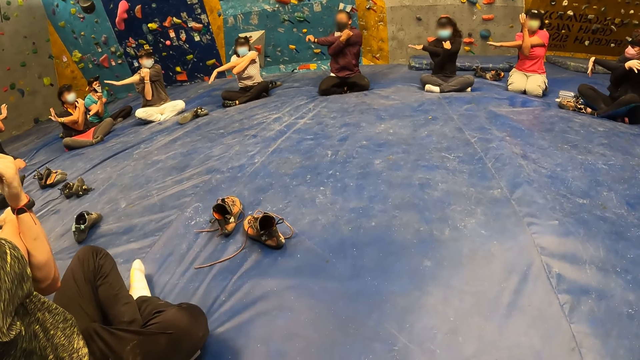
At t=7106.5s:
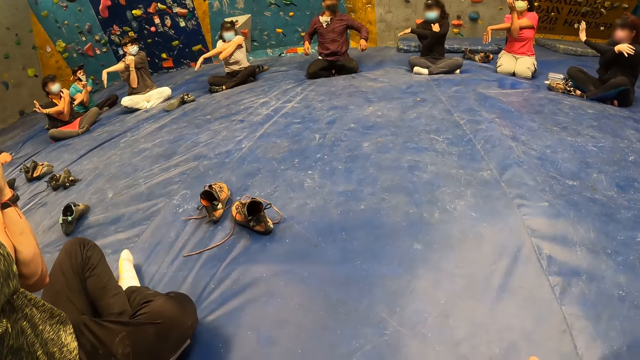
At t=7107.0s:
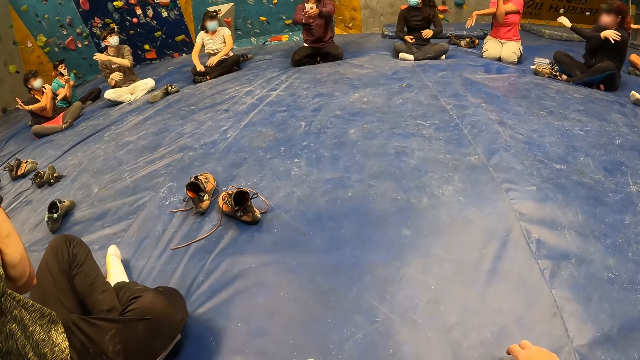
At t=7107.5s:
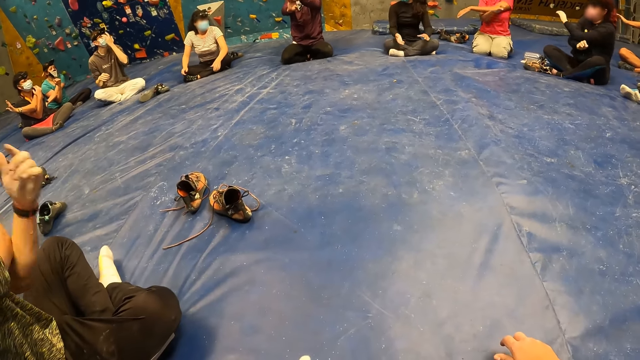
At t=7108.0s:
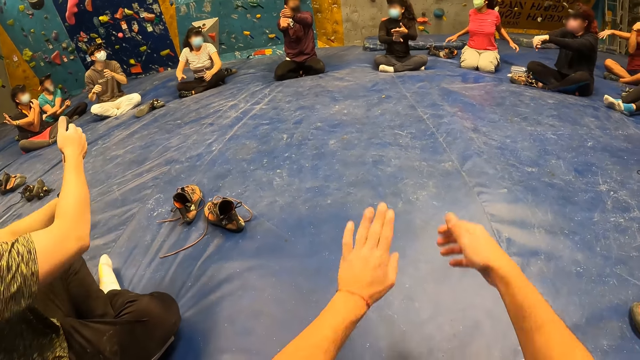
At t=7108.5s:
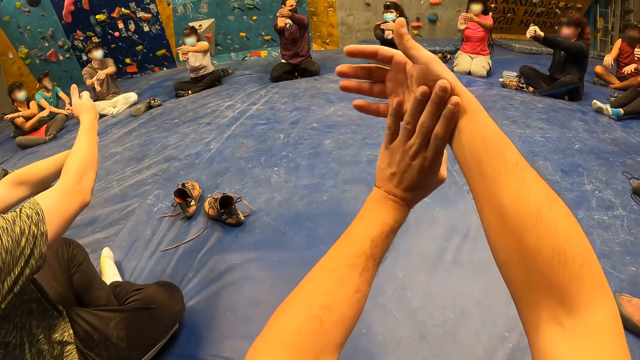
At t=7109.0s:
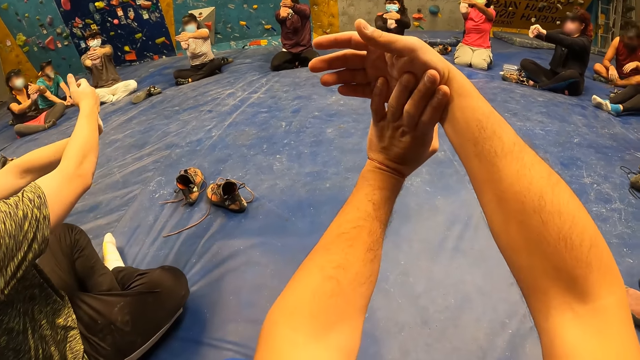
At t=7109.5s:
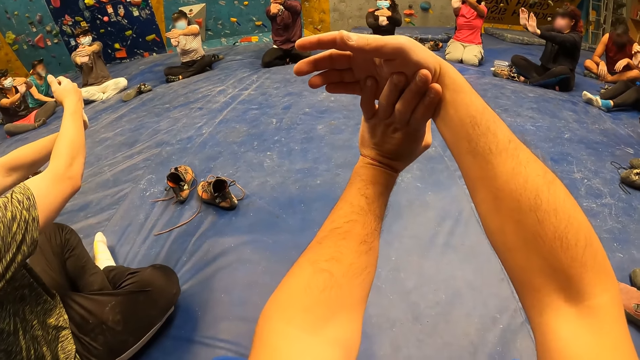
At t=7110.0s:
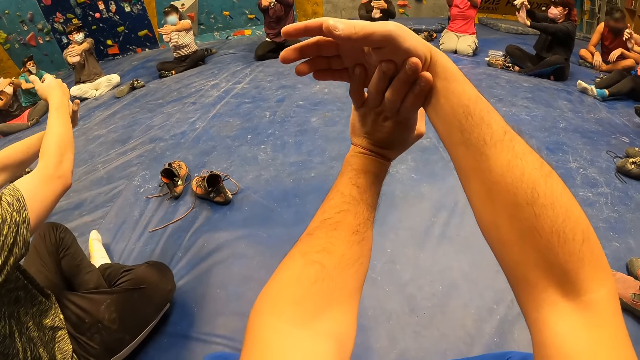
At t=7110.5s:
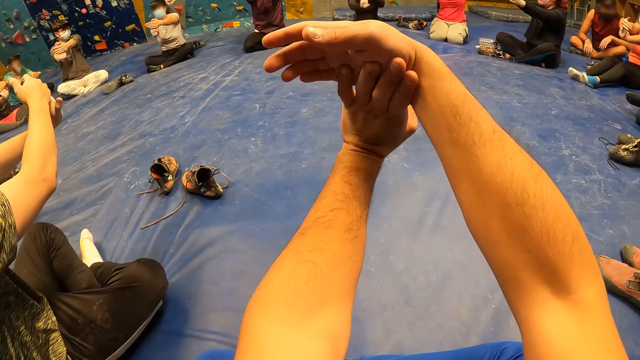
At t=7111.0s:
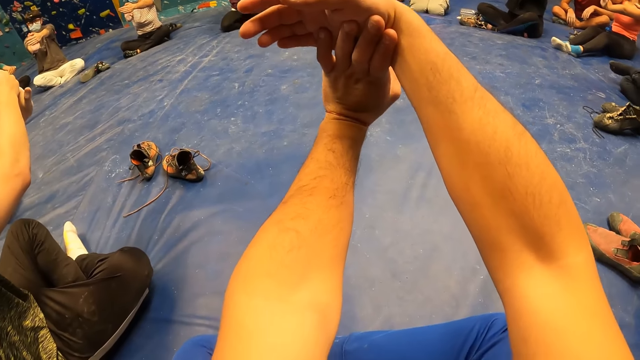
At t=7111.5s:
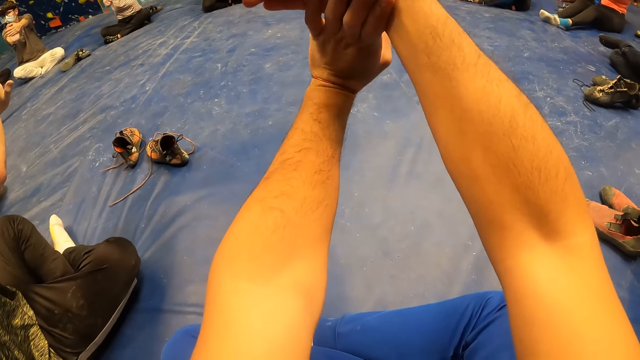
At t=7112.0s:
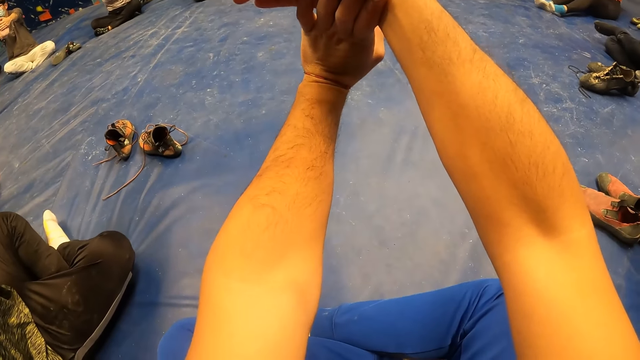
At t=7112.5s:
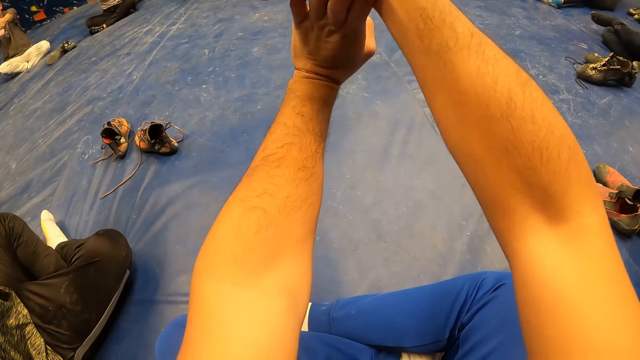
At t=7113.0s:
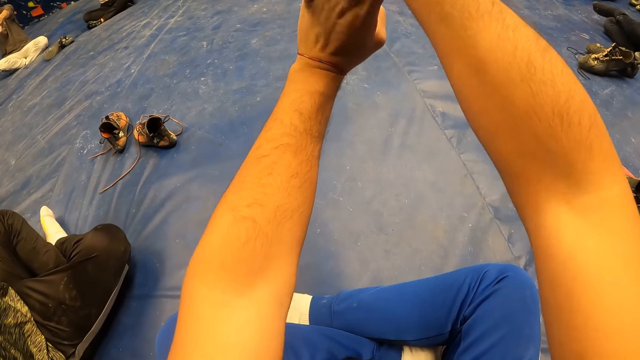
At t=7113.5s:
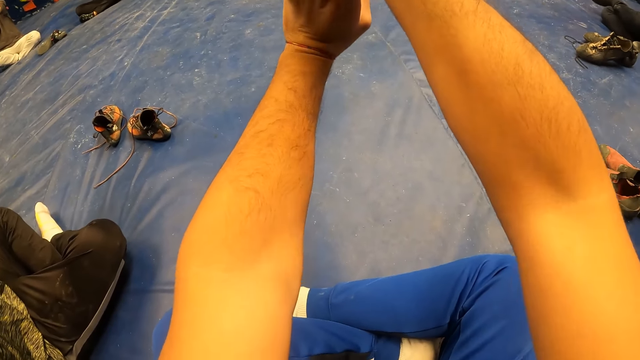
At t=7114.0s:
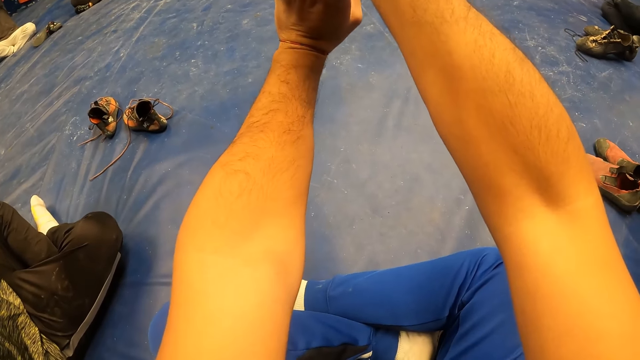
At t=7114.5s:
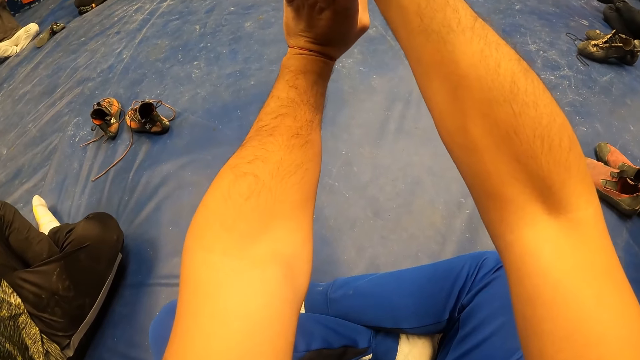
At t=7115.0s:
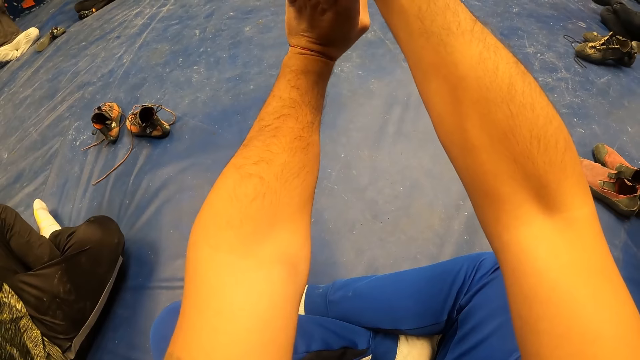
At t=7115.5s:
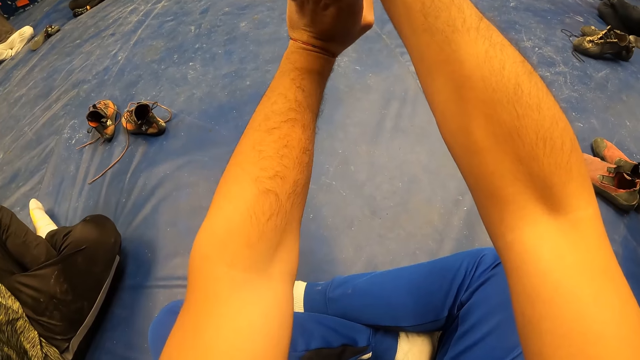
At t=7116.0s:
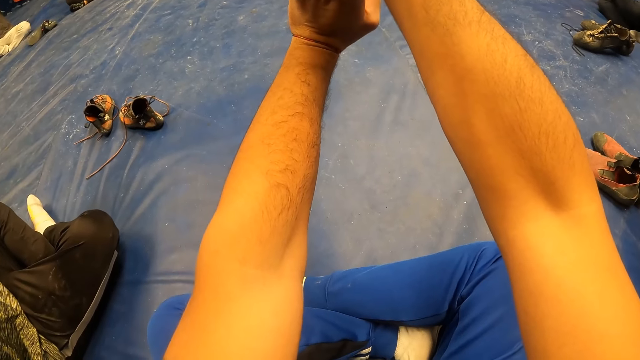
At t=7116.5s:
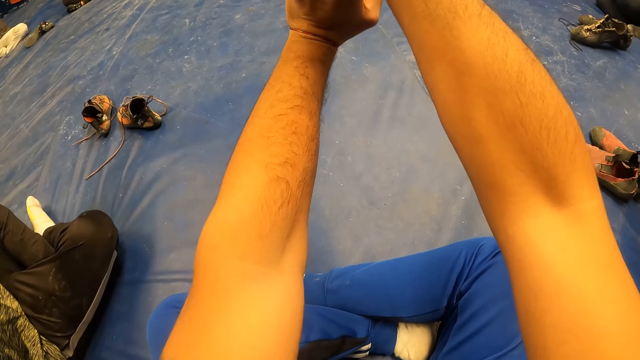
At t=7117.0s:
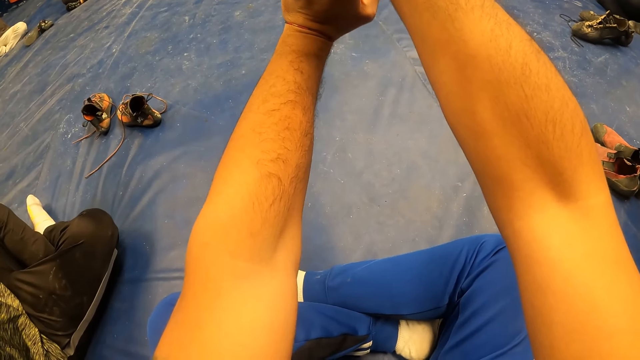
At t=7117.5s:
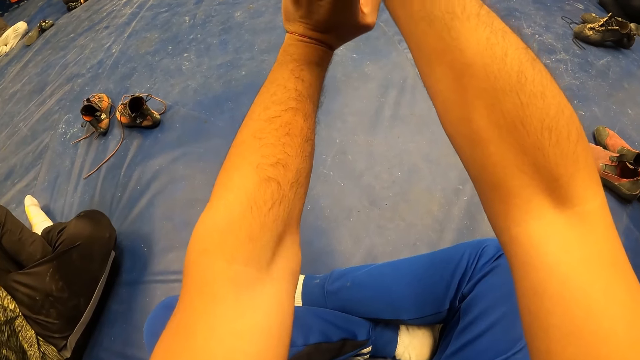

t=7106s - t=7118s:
The camera wearer does the exercise.

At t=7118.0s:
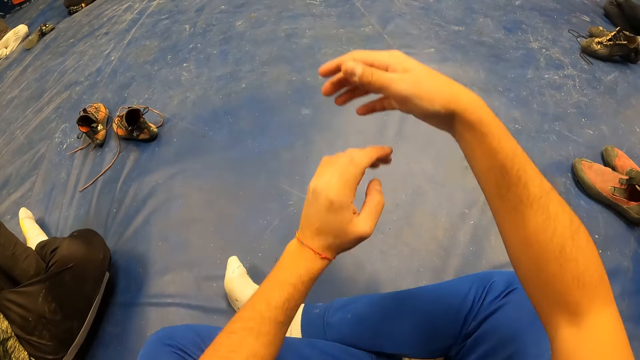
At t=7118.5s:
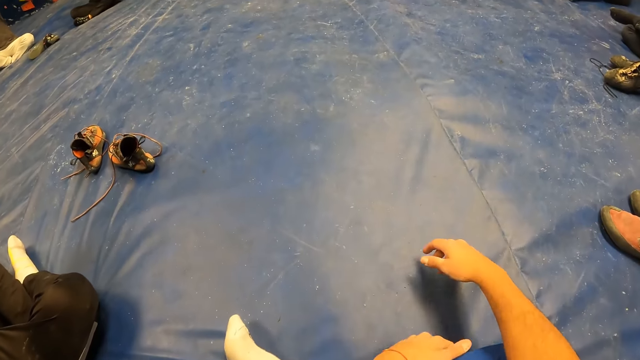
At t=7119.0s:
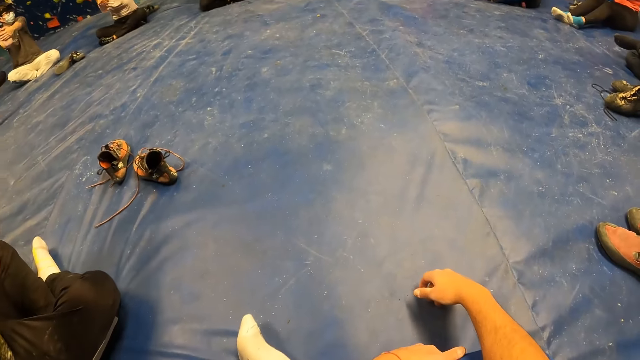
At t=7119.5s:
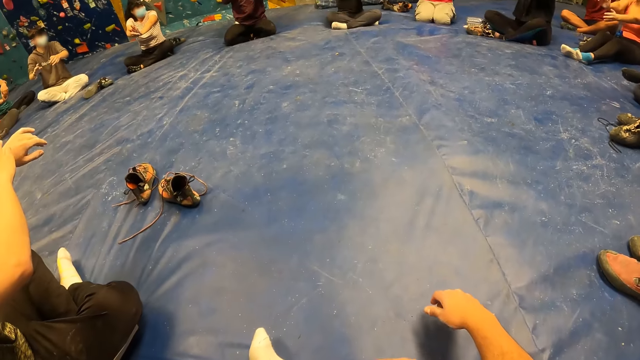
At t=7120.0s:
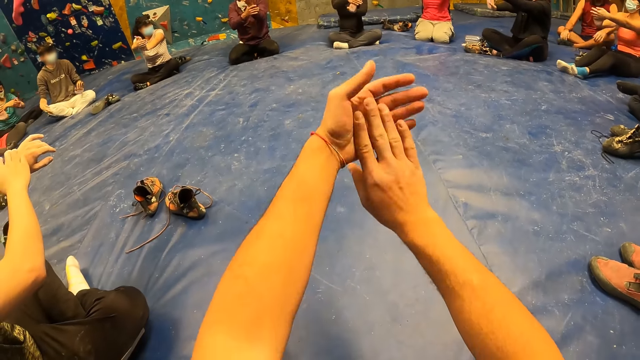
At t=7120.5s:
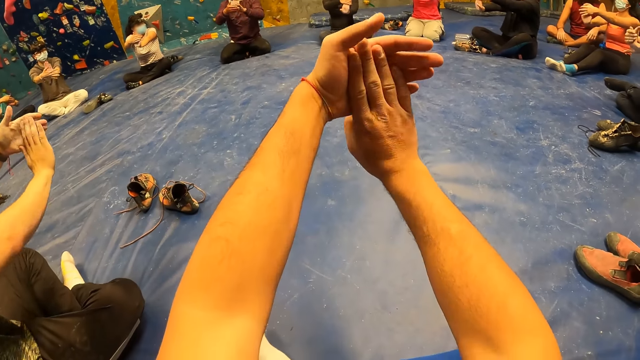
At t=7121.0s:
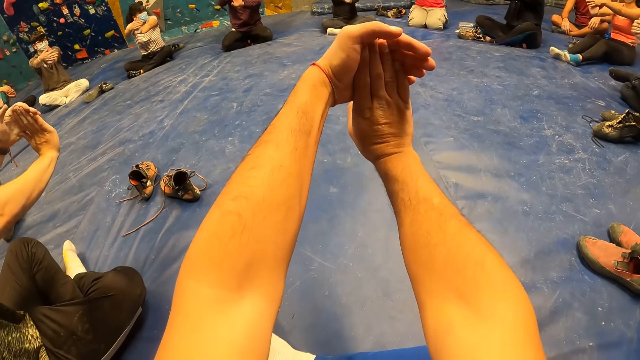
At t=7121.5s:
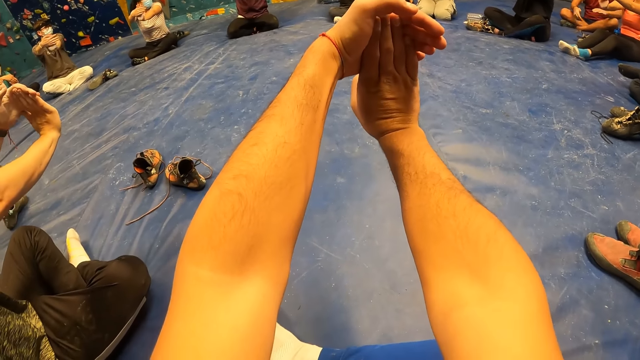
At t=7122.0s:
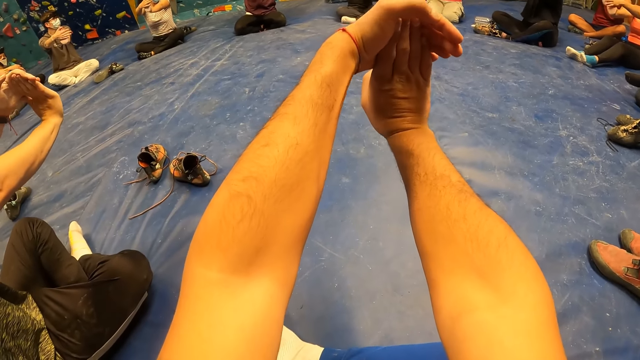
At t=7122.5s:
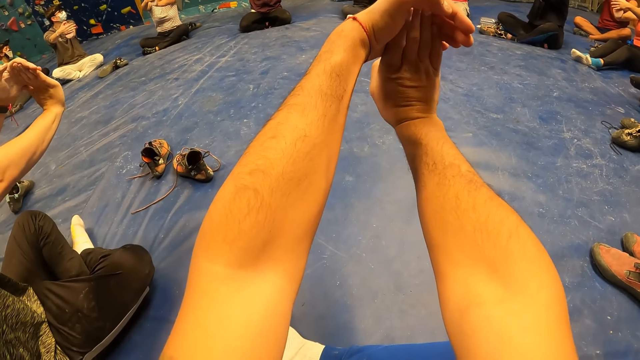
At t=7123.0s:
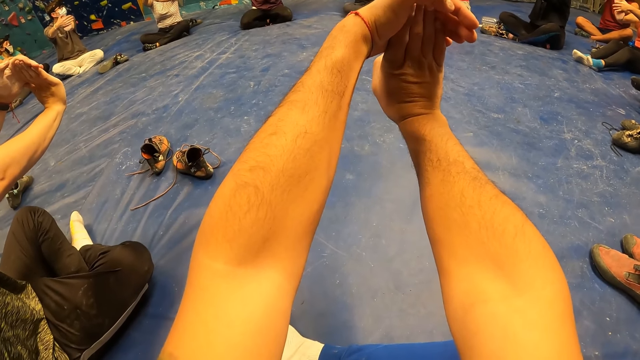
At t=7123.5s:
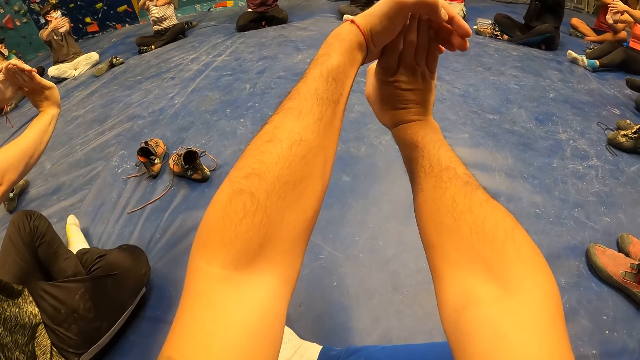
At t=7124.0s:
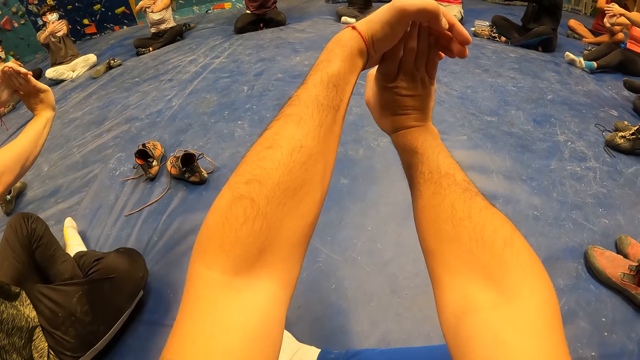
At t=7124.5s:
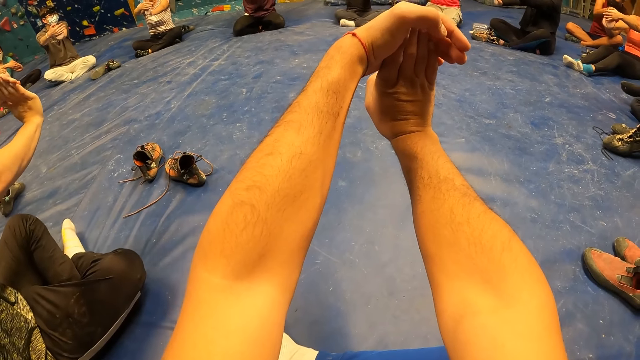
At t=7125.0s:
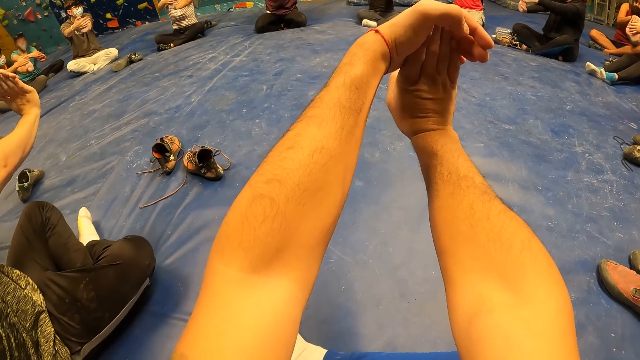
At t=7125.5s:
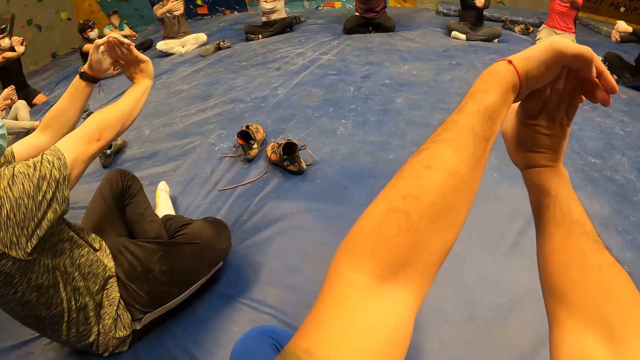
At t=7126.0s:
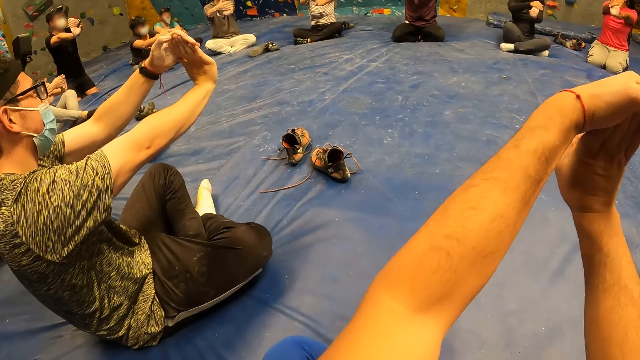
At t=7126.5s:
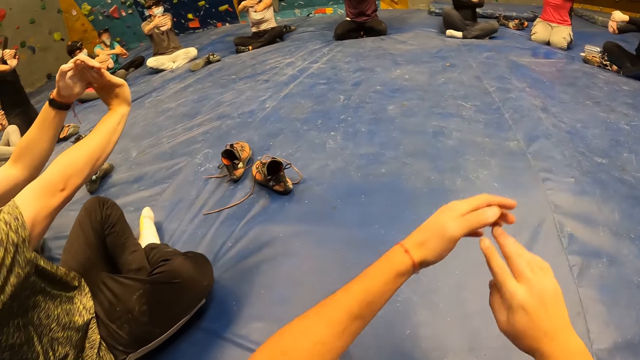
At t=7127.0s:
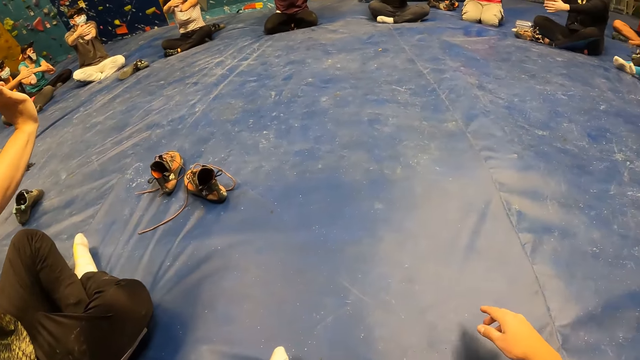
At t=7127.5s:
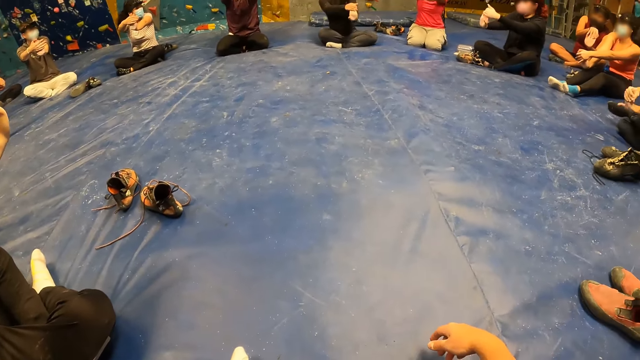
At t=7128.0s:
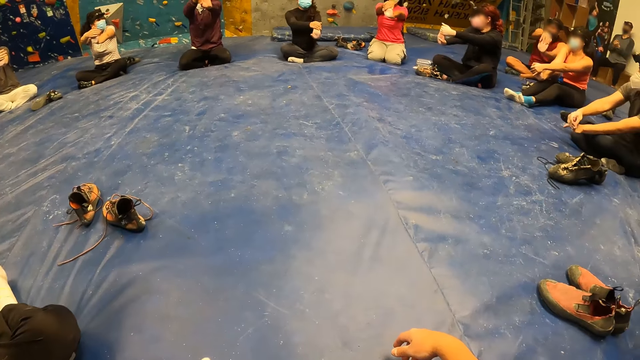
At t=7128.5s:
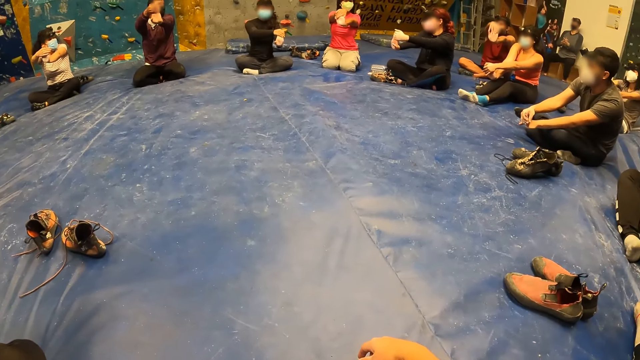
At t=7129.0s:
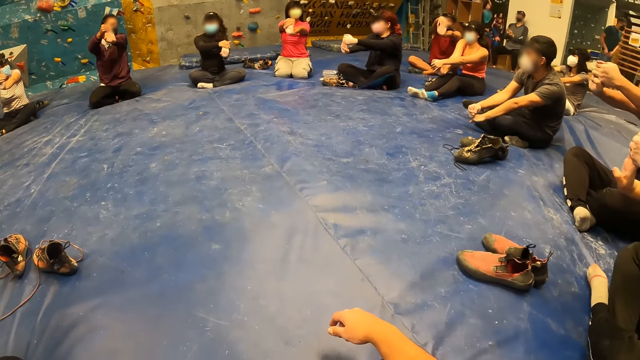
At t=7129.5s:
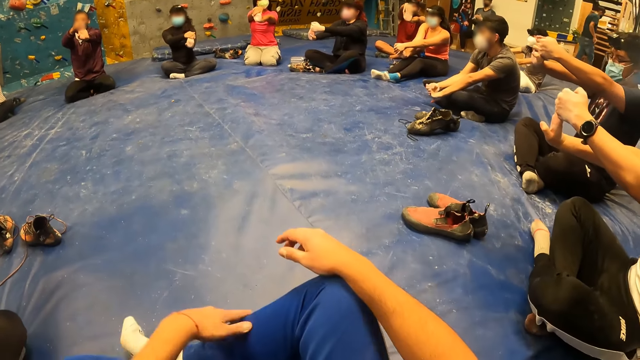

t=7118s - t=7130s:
A person does the exercise.
